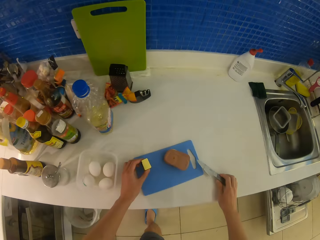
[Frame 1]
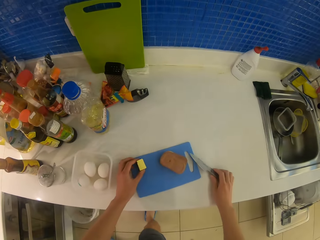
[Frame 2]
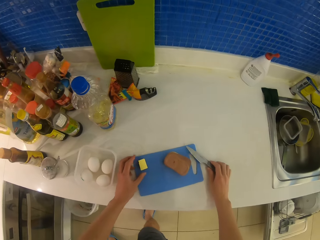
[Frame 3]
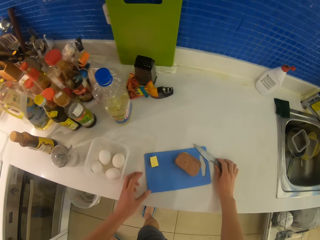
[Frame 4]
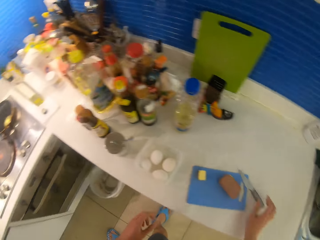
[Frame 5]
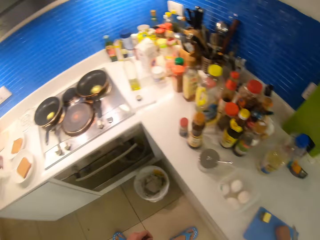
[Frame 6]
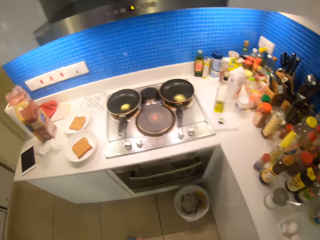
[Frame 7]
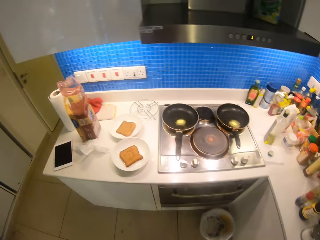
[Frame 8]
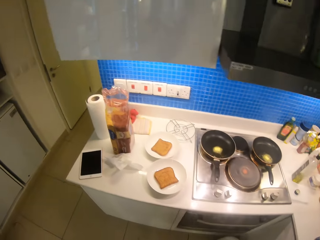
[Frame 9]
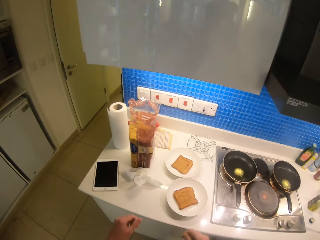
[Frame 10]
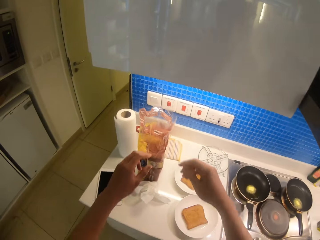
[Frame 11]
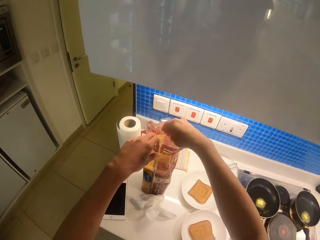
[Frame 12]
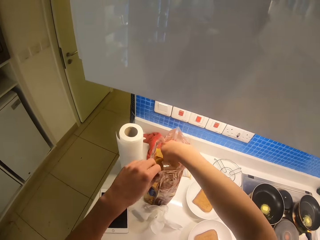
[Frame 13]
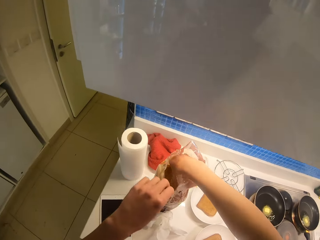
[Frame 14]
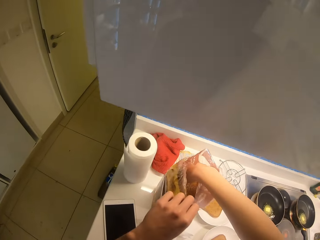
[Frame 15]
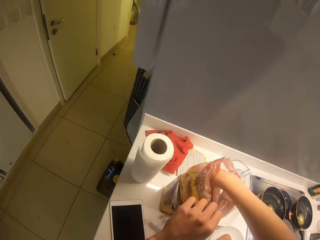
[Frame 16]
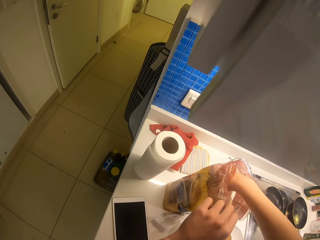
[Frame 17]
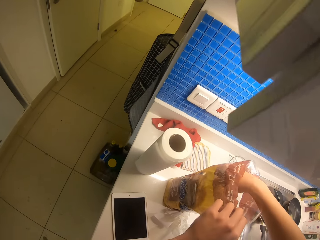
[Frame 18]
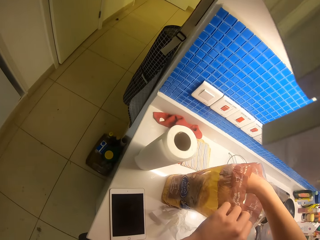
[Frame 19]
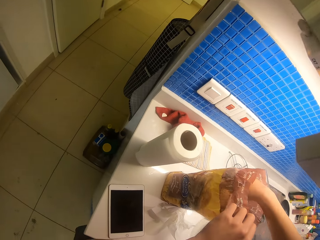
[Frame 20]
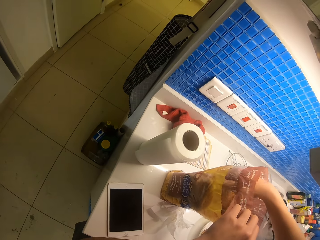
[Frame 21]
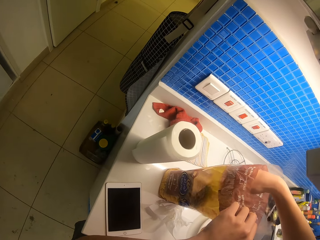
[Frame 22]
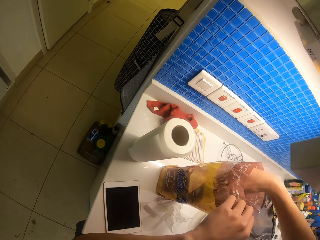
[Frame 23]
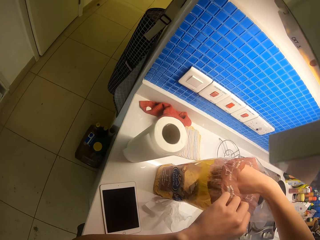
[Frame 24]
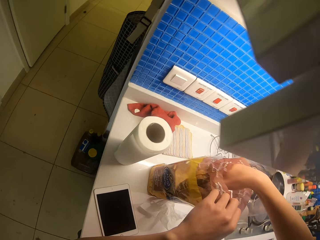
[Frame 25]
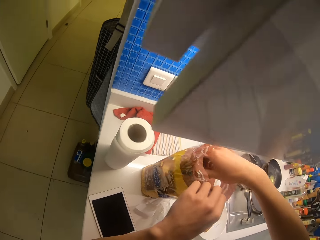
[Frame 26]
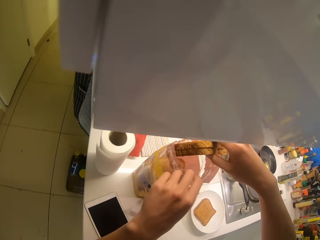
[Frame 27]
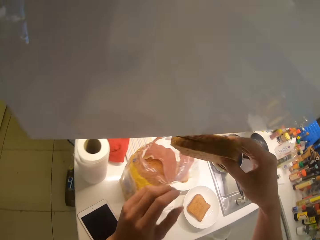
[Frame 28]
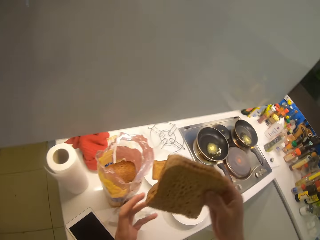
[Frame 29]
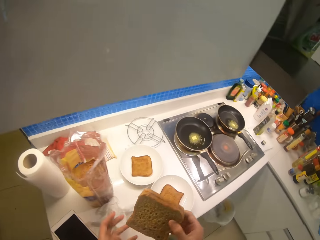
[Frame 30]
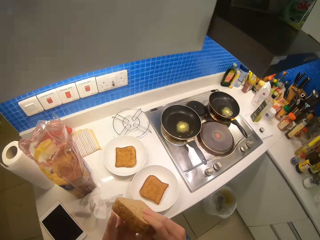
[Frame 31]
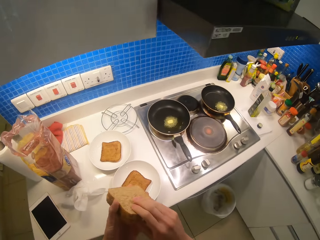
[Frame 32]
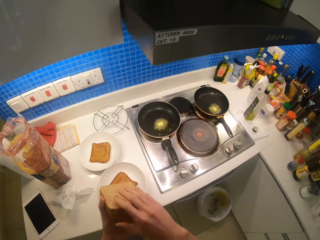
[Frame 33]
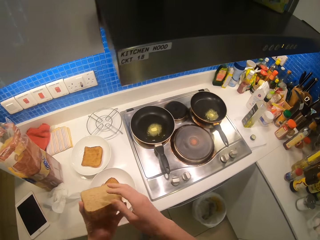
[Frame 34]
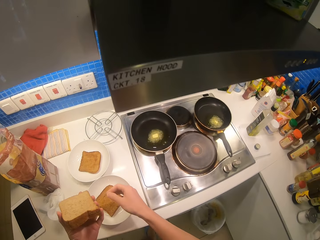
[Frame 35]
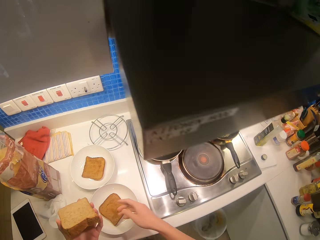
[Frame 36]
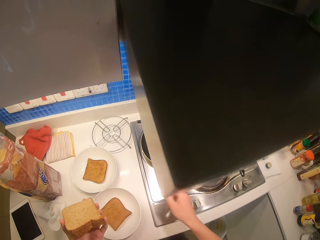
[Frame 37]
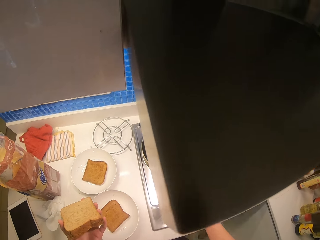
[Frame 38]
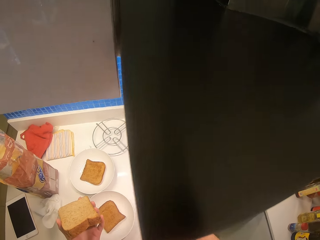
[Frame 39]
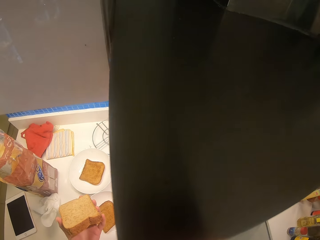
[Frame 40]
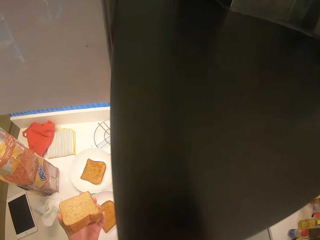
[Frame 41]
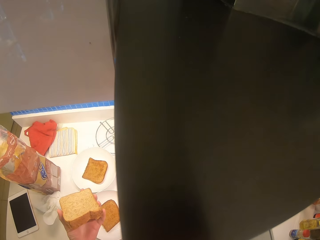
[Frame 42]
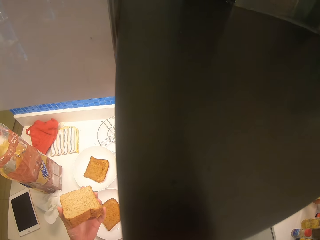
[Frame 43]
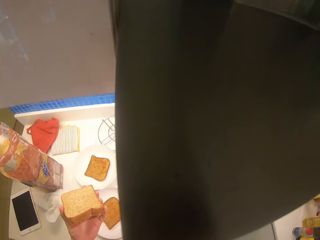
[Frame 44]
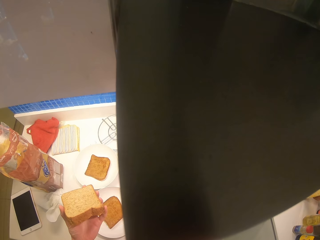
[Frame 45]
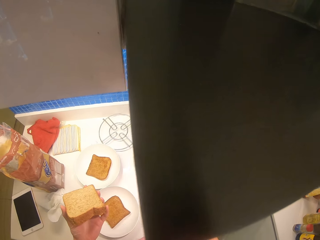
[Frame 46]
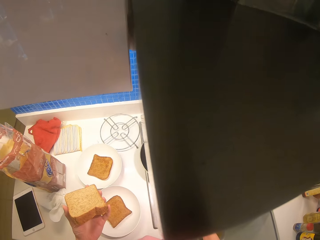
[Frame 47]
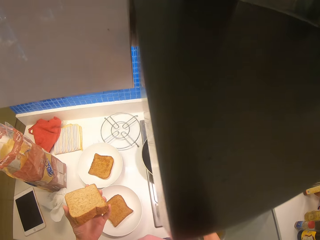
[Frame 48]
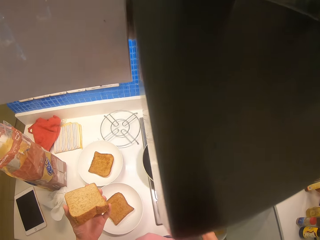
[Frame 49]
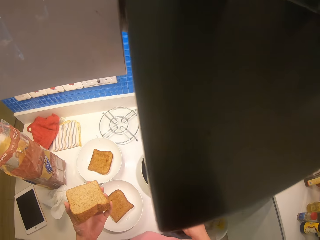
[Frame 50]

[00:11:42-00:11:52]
The camera wearer puts the butter on a cutting board. They put the knife on the cutting board. They take out two slices of bread from the packet of bread.

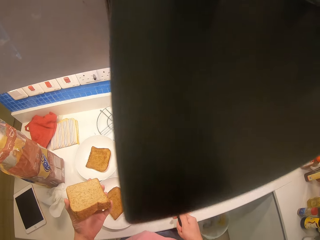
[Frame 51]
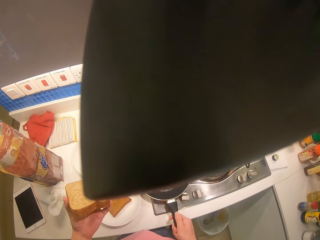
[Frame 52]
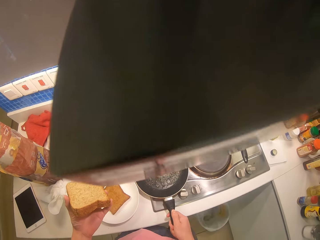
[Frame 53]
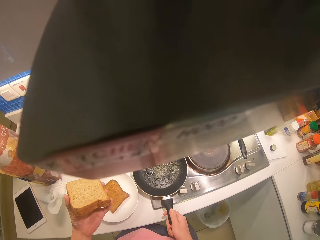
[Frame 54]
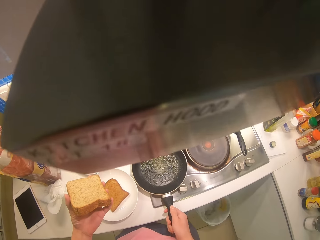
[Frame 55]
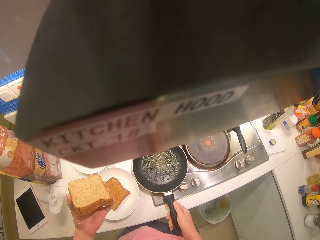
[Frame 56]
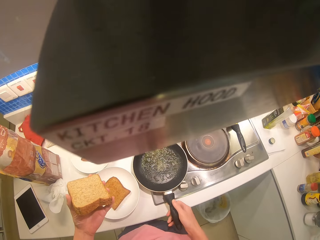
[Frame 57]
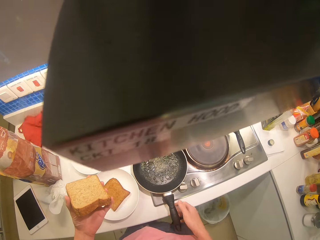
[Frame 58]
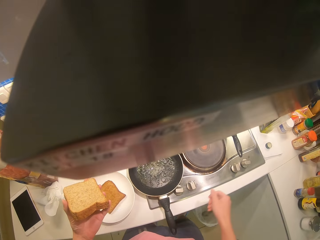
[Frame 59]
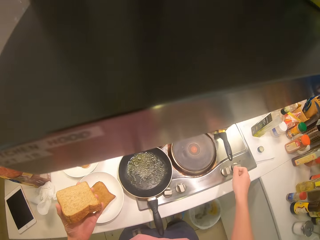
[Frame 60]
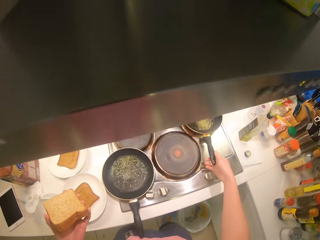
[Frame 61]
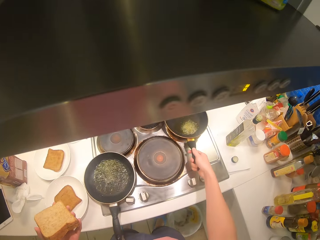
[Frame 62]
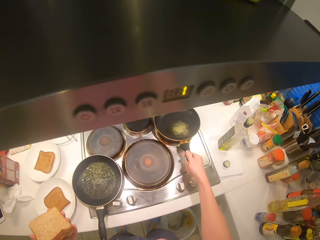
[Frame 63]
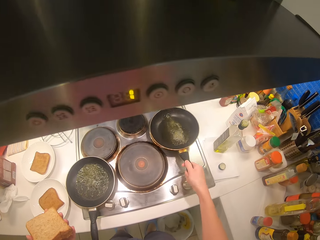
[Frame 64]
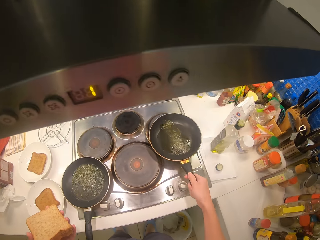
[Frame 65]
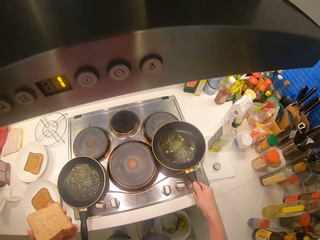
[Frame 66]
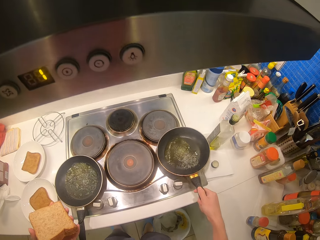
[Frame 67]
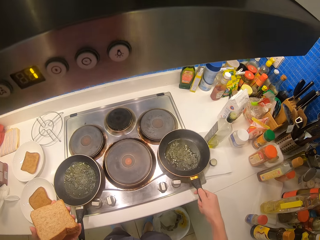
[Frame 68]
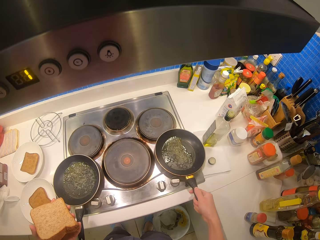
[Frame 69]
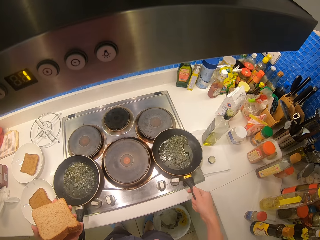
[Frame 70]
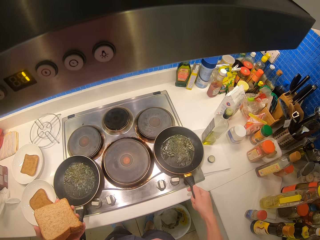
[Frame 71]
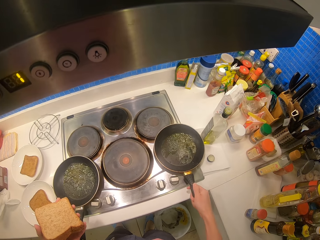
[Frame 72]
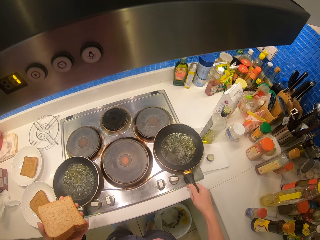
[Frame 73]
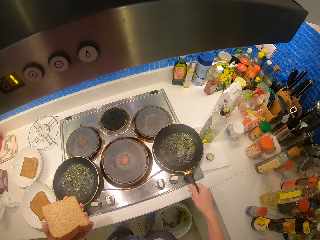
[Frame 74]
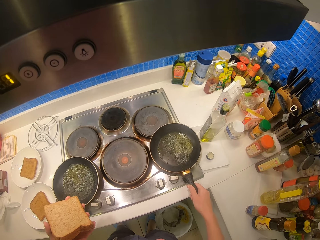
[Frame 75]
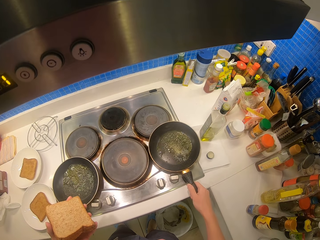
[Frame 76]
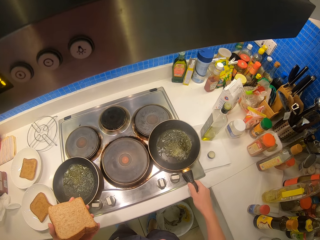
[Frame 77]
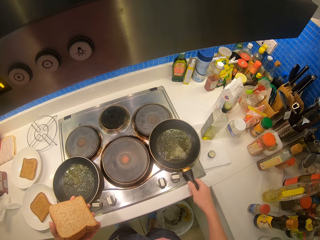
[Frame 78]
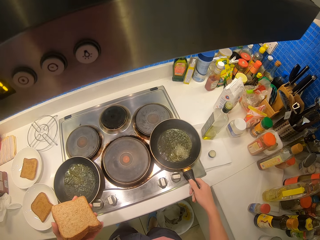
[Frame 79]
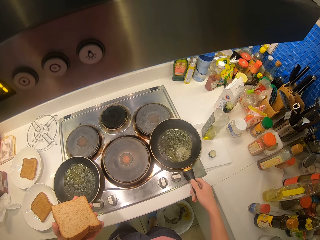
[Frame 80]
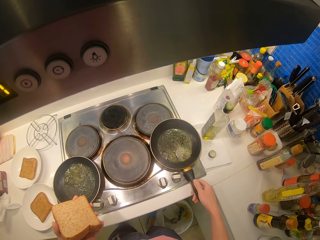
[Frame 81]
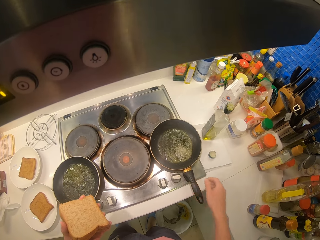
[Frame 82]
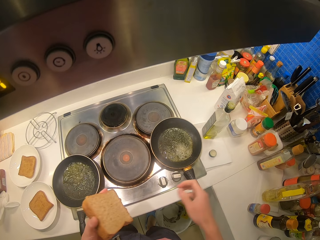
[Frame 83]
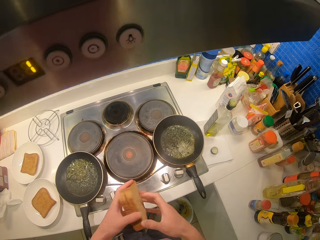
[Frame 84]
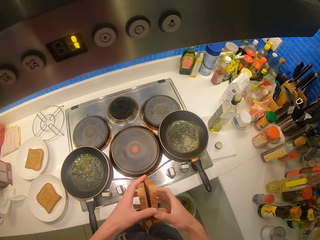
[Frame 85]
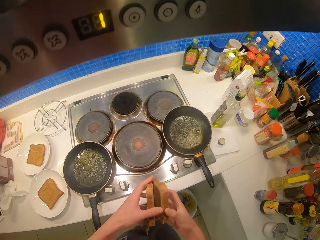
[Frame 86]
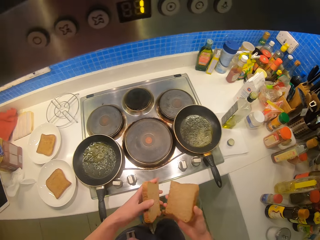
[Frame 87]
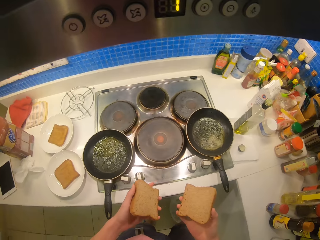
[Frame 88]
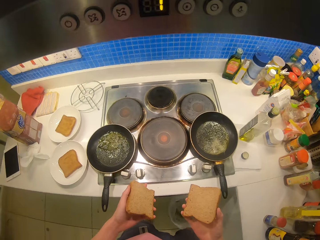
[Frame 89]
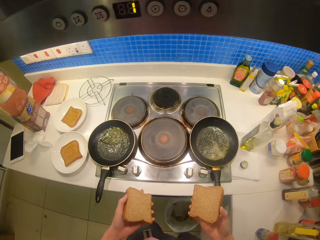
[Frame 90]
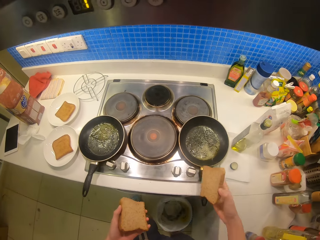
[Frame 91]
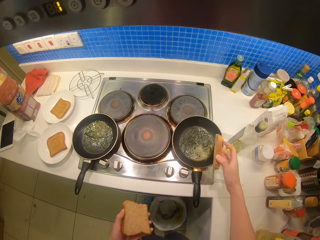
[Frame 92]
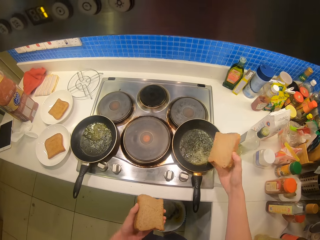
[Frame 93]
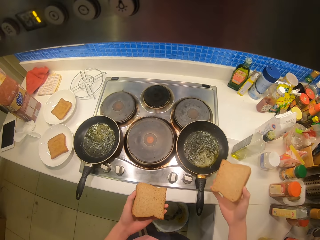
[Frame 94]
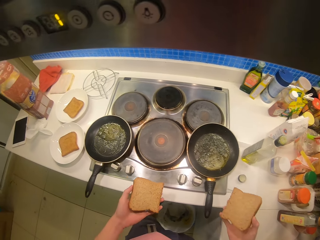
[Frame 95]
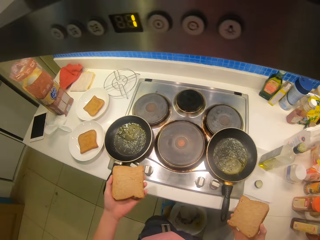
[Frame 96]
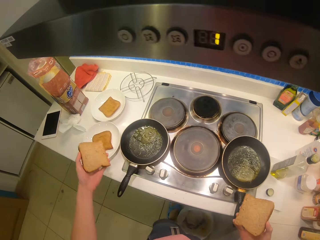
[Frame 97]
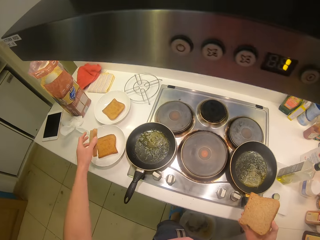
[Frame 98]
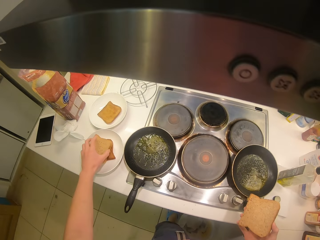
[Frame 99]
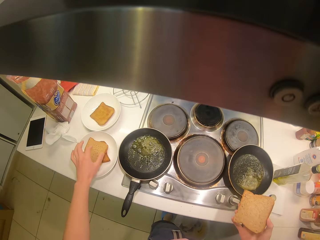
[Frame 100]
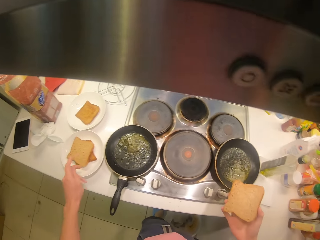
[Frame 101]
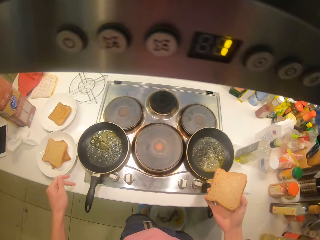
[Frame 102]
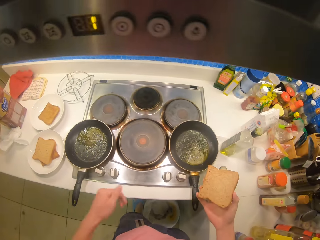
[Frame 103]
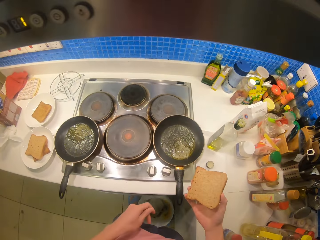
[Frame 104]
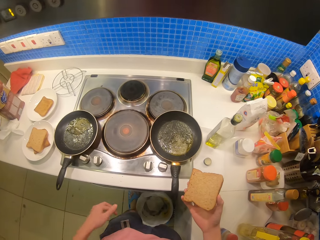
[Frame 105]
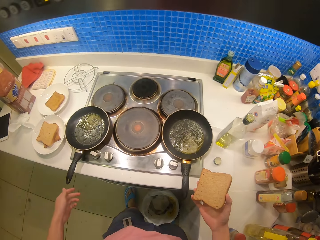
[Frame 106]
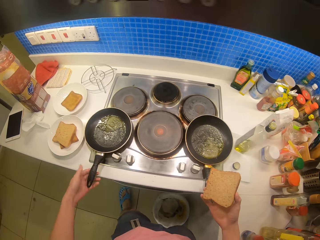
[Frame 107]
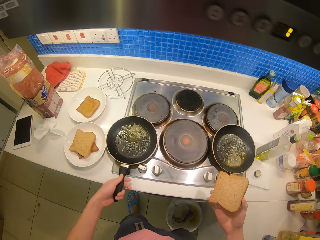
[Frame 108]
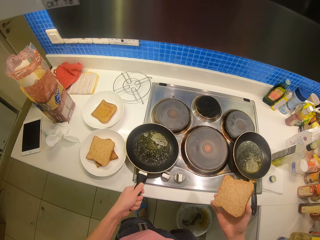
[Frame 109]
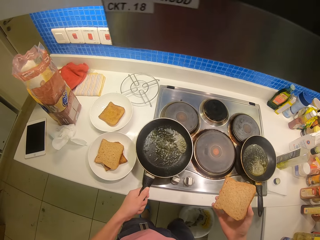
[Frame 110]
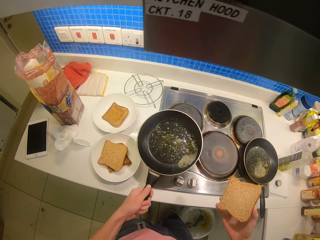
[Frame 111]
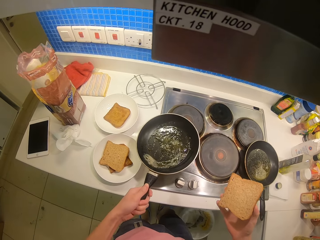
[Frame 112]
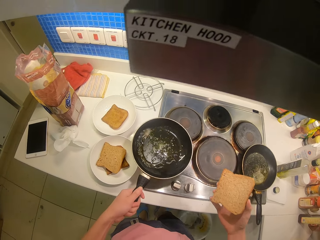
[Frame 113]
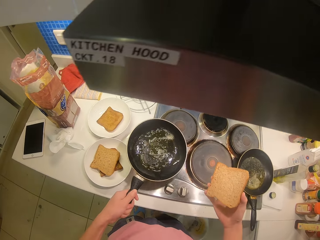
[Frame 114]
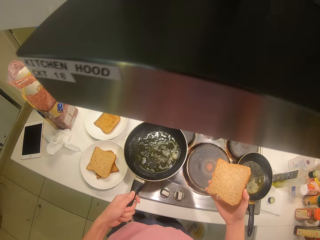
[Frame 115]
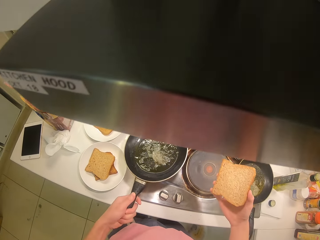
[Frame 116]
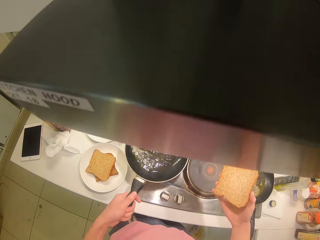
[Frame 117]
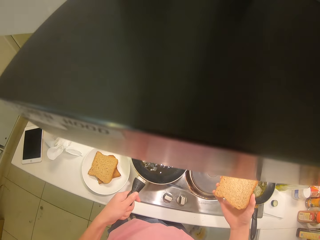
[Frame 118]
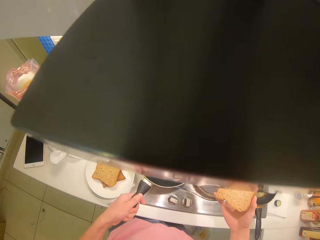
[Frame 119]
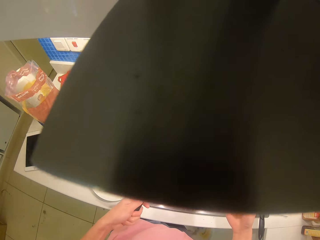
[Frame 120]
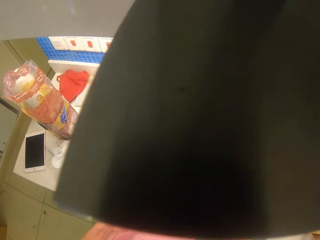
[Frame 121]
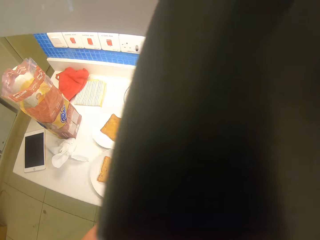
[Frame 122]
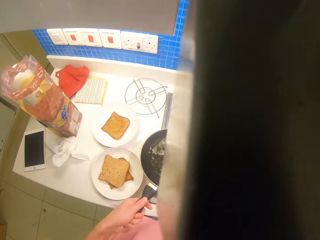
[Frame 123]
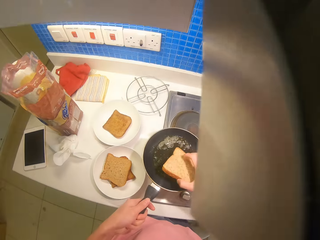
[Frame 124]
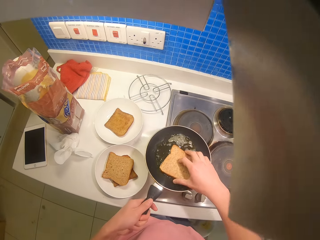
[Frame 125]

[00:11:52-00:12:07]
The camera wearer holds the hot frying pan with the hand. They hold the bread in both hands. They move the pan closer. They distribute the oil evenly on the pan. They put the slice of bread on a plate. They hold the bread with the right hand. They hold the hot pan in the left hand. They distribute the oil evenly on the pan.
